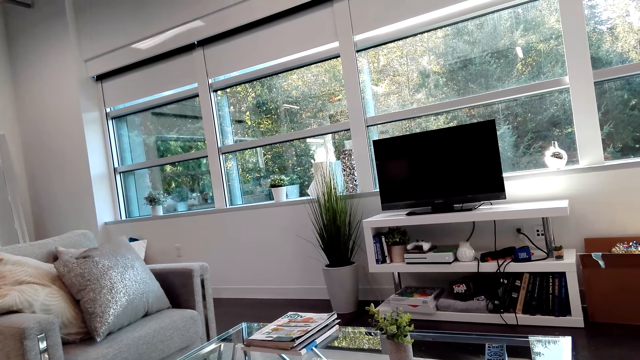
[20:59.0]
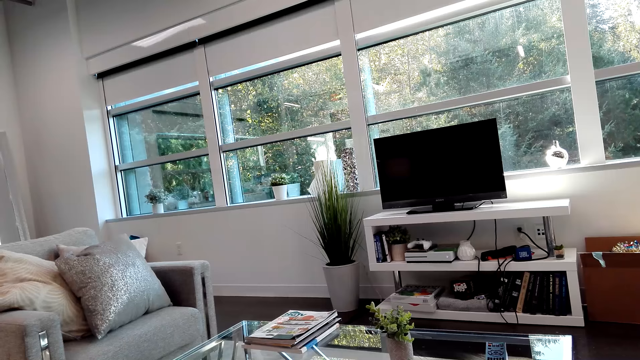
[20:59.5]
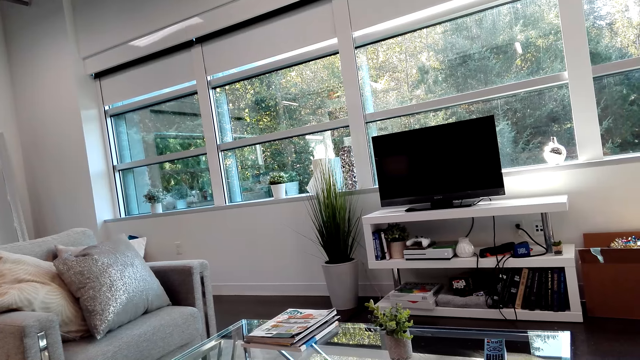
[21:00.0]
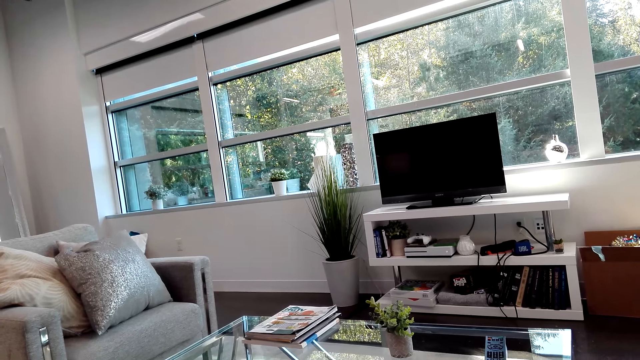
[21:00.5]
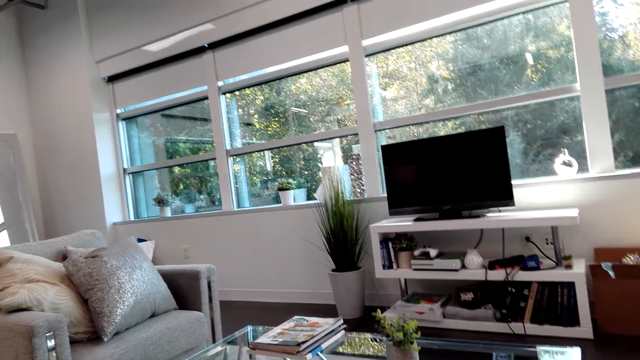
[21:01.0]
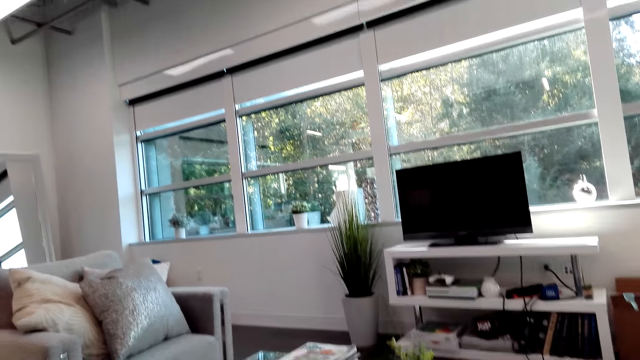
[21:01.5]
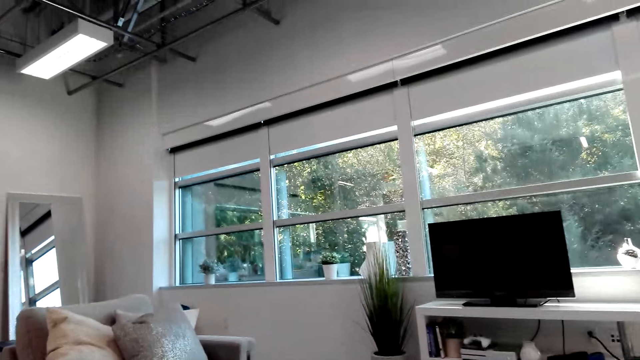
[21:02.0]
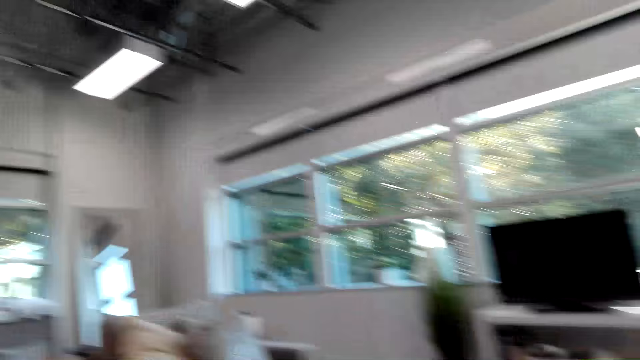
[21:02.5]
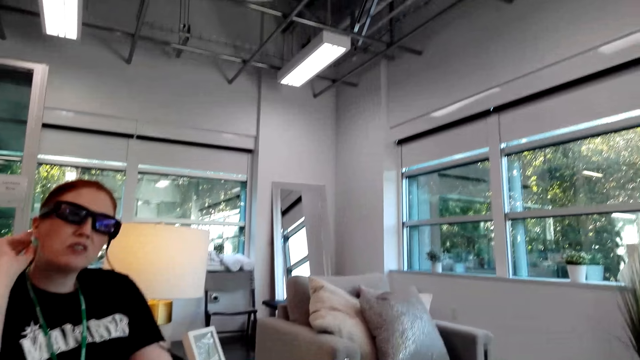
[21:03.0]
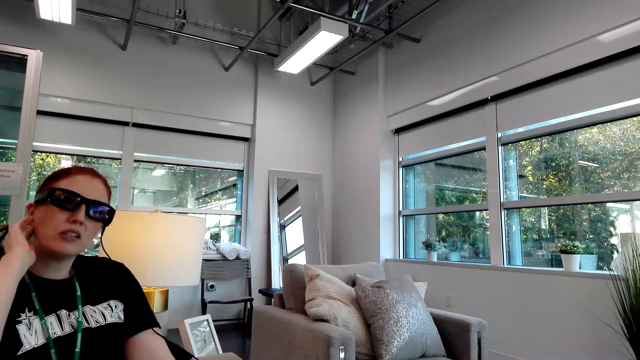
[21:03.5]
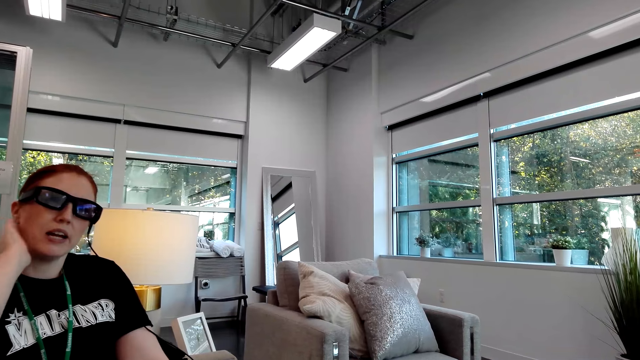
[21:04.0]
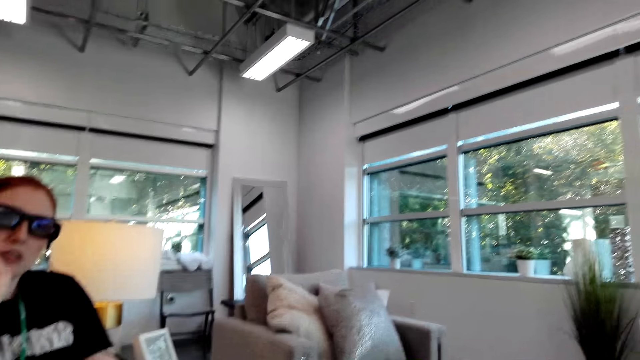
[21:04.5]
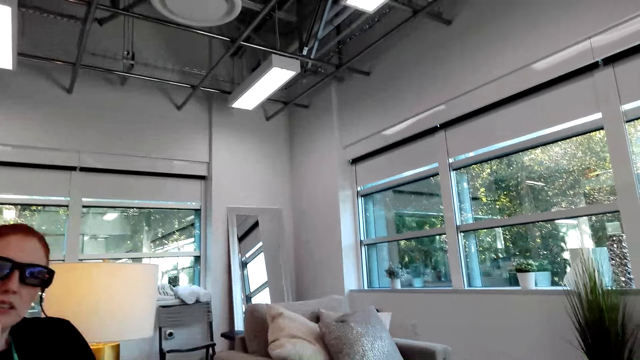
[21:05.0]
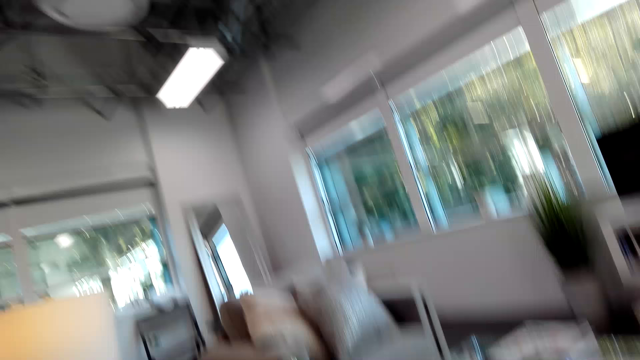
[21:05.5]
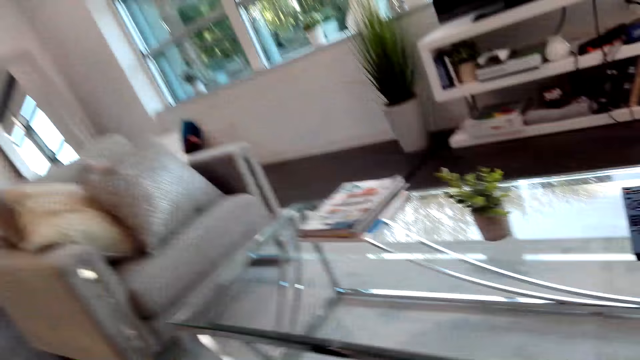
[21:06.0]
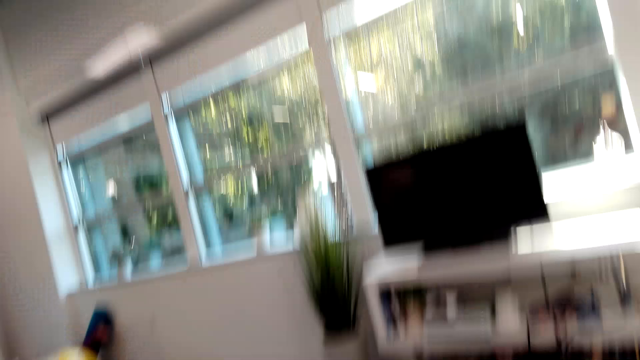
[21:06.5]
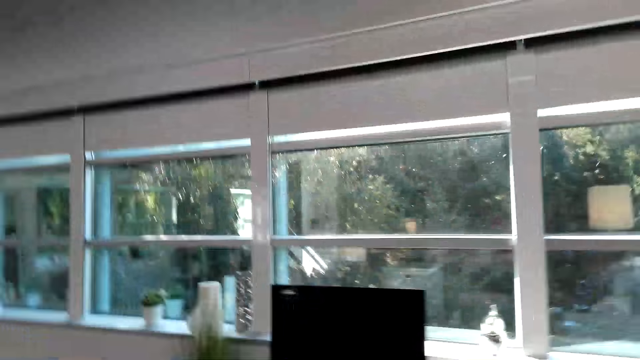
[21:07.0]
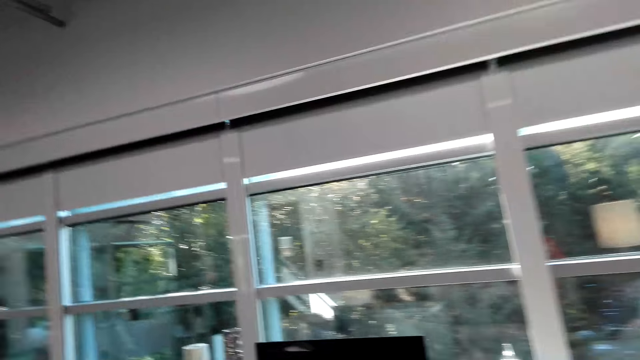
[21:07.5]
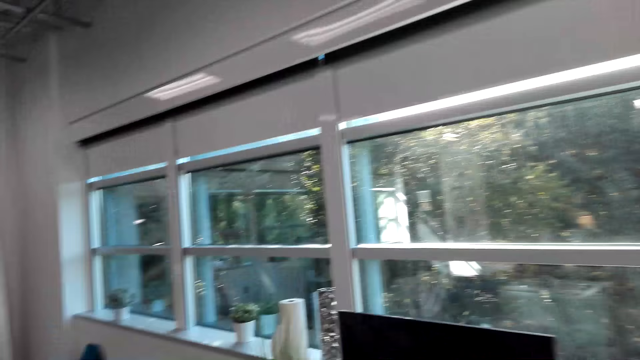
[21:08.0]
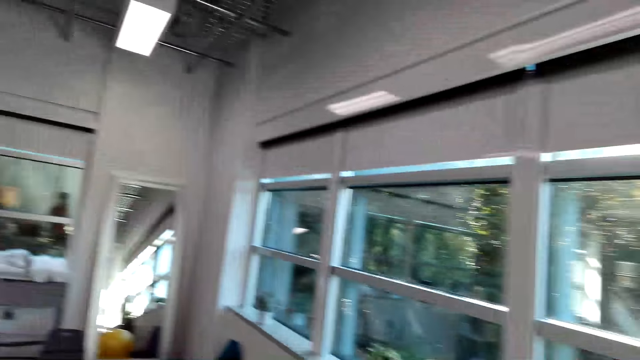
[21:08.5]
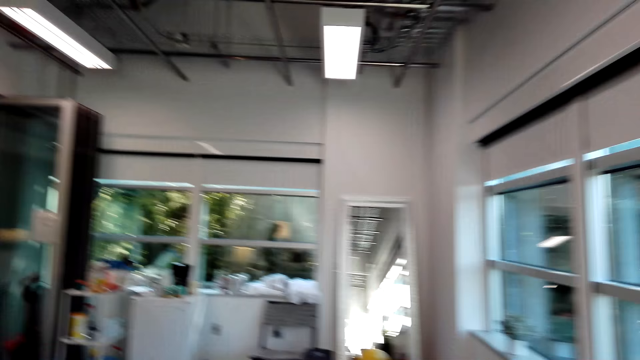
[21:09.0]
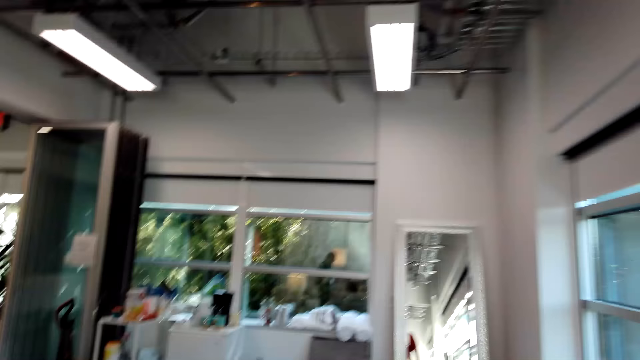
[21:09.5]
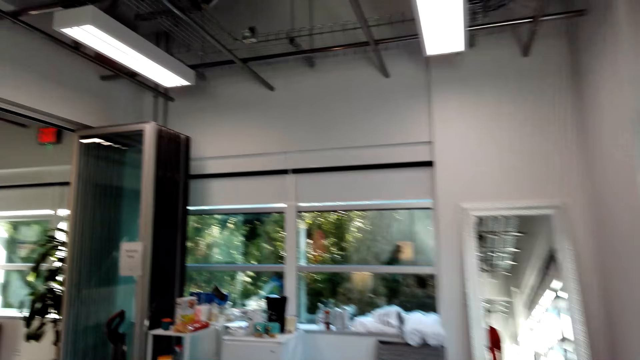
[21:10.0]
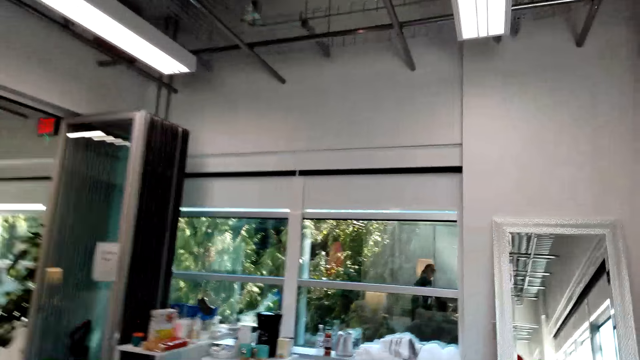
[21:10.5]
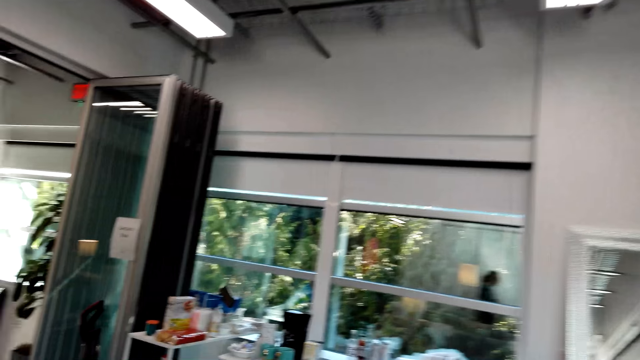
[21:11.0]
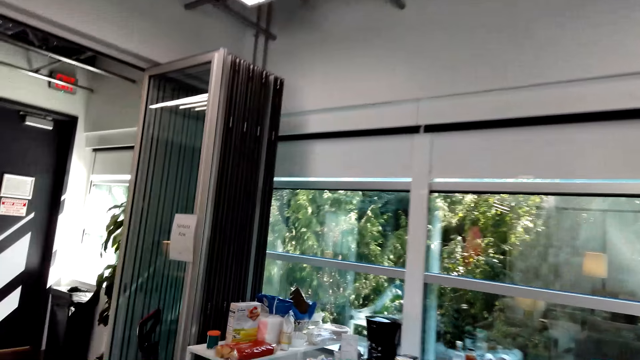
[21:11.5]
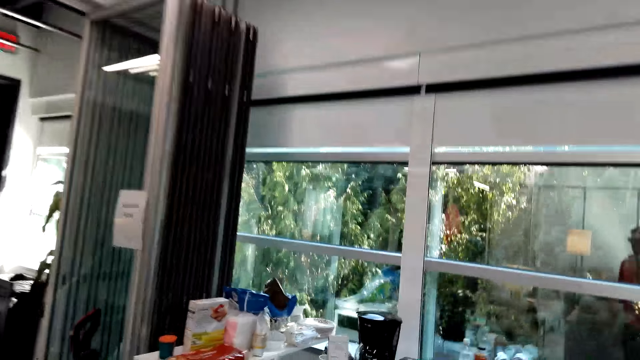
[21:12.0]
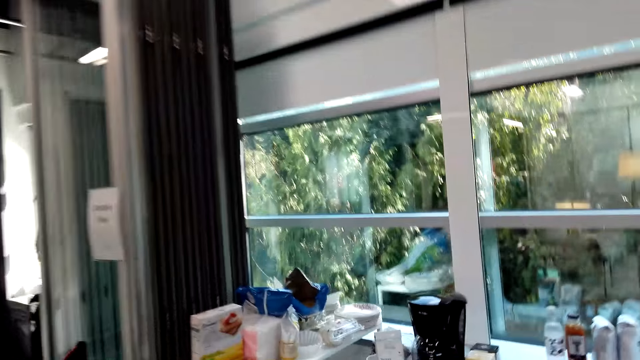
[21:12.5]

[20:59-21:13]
The camera wearer dialogues with a woman. The woman talks to the camera wearer. The camera wearer stands up. They walk towards the coffee maker. They walk in the house.

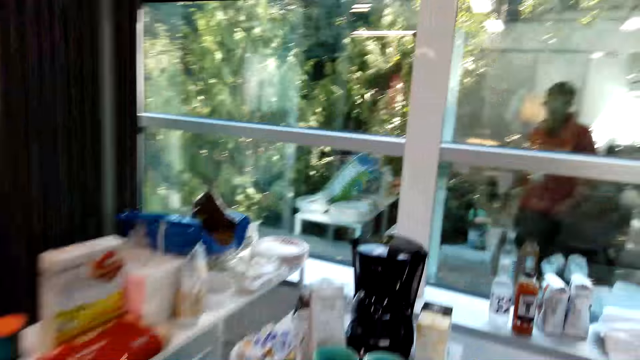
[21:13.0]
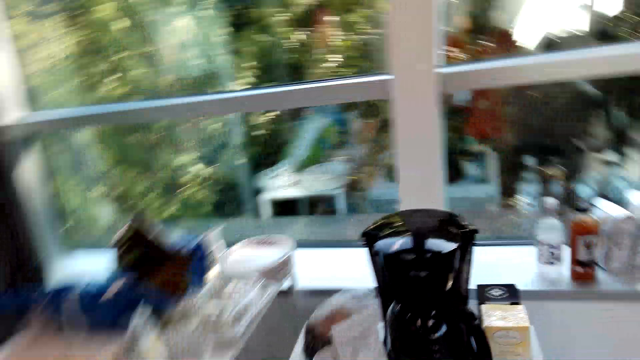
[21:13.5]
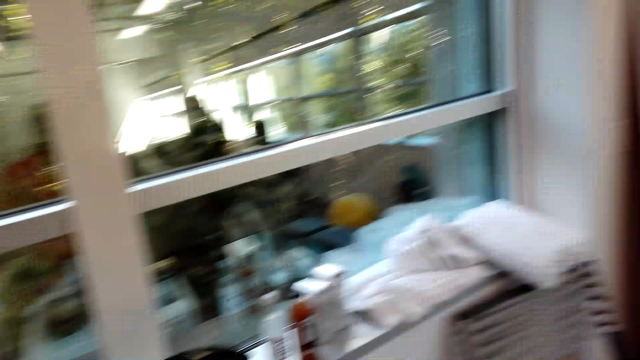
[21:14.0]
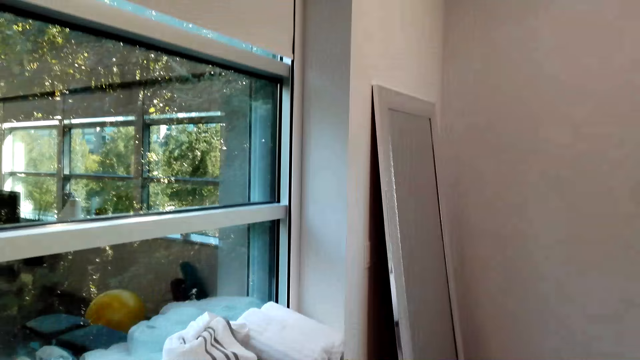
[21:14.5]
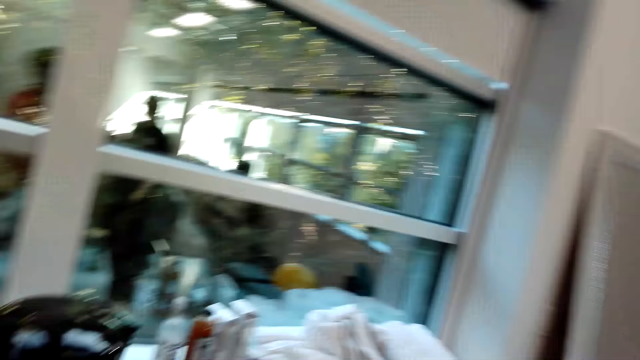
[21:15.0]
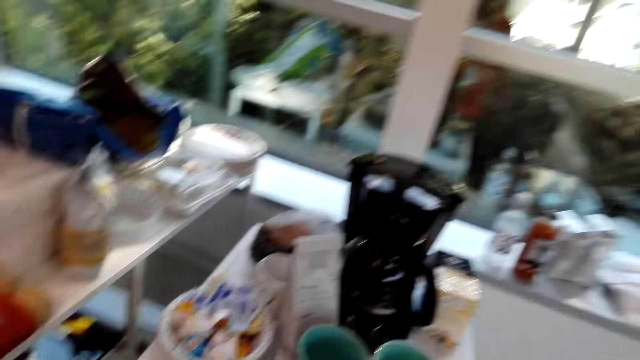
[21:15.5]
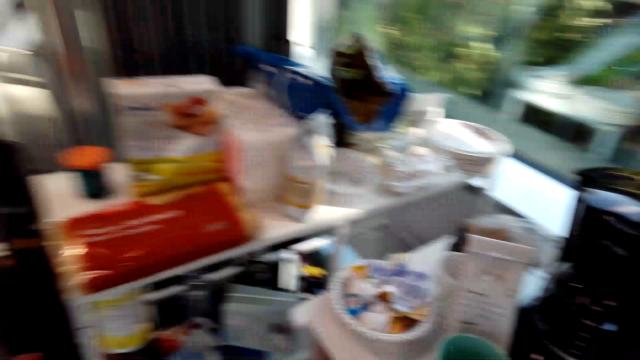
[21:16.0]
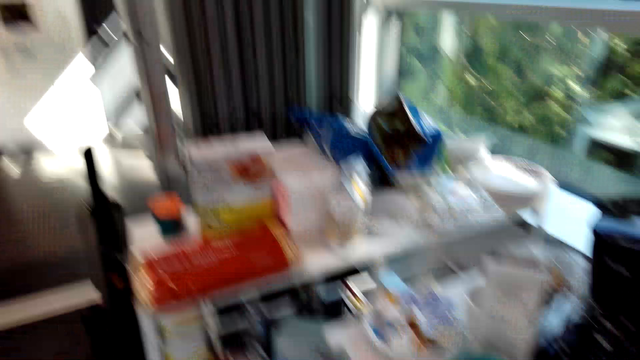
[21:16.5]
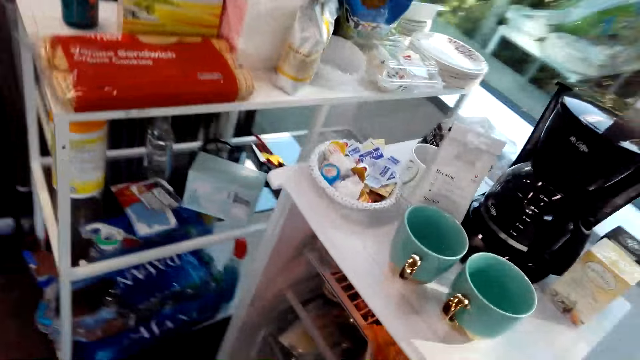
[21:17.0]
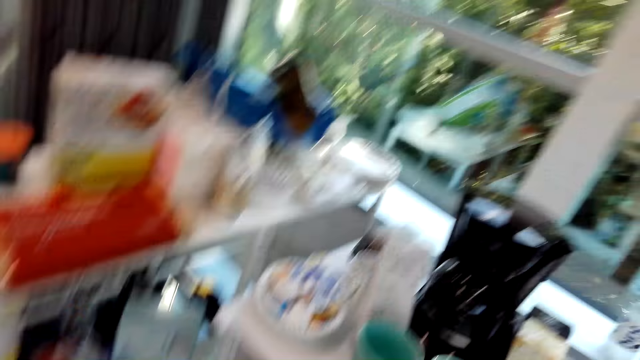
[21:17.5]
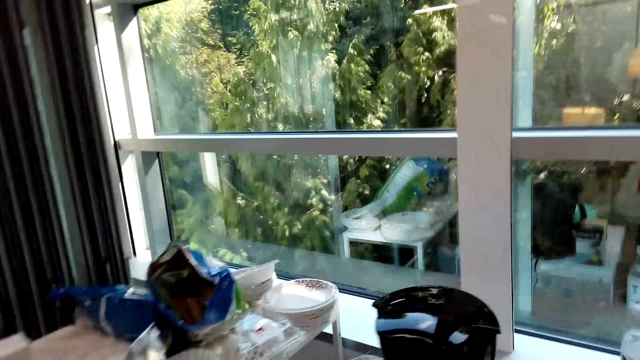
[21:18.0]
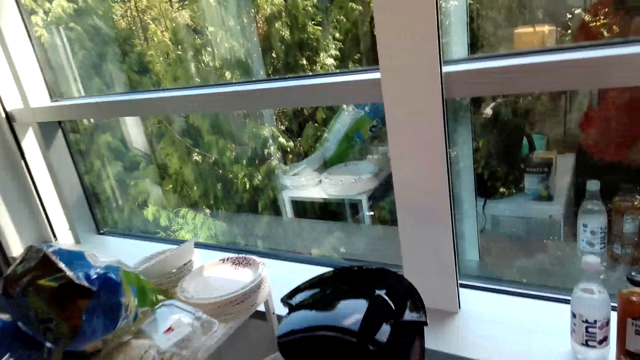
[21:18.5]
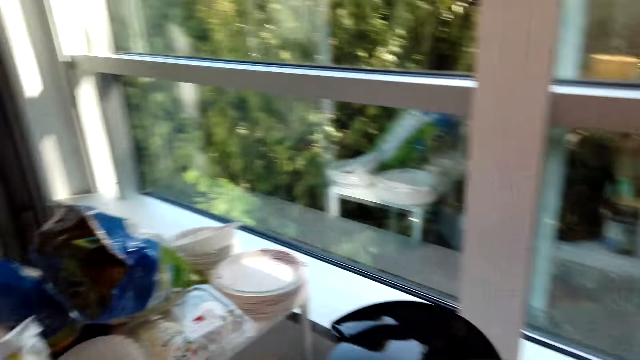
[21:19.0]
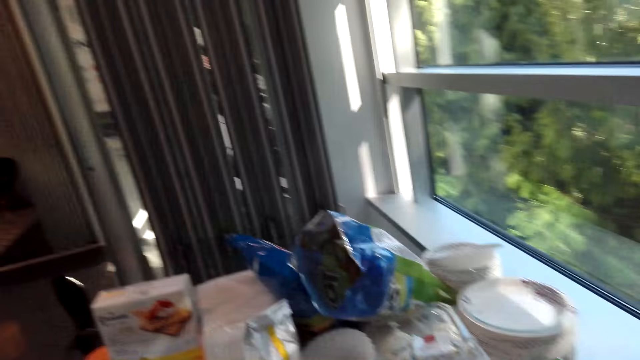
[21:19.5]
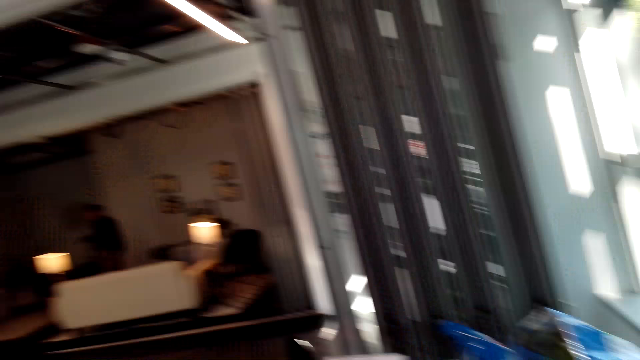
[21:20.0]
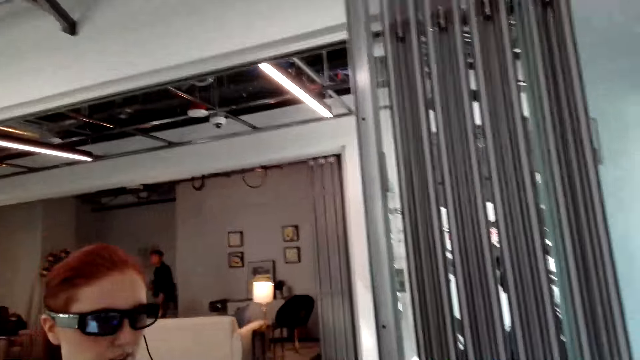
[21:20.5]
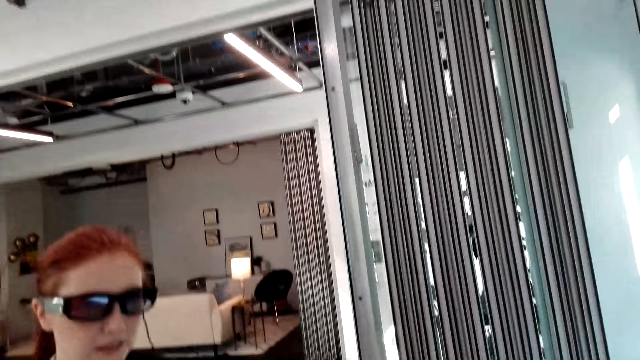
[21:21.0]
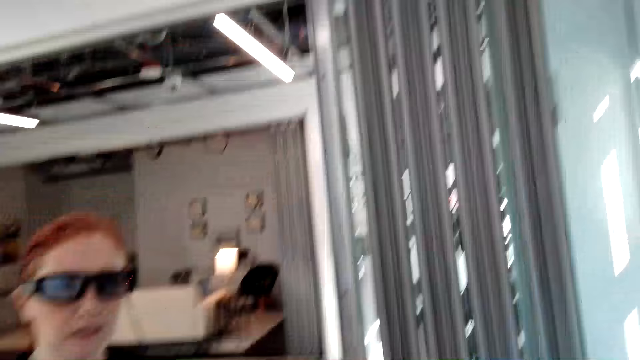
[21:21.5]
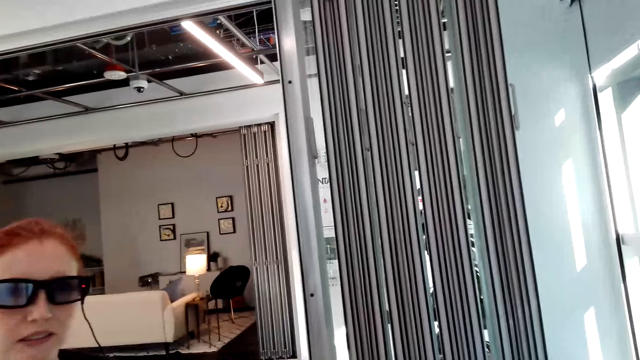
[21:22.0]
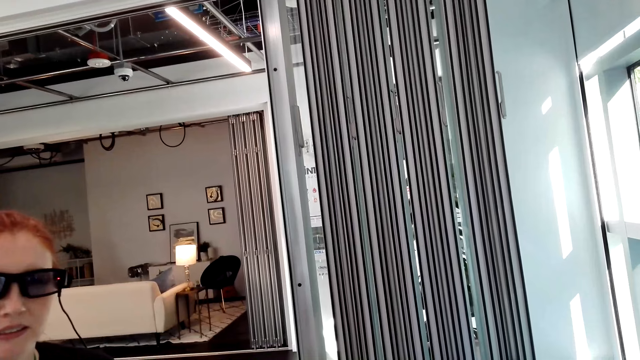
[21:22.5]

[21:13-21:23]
The camera wearer looks around the table. They stand beside the window. They dialogue with a woman. The woman talks to the camera wearer.
